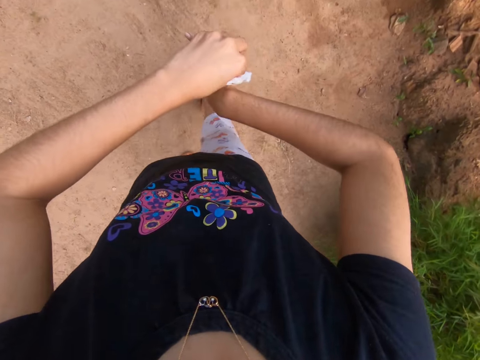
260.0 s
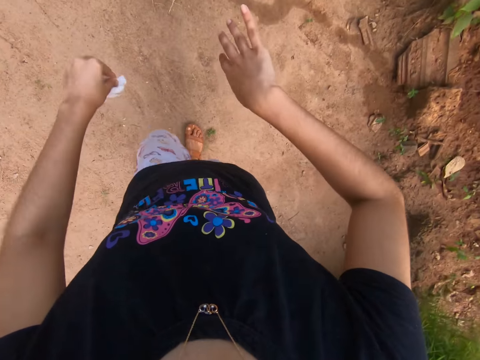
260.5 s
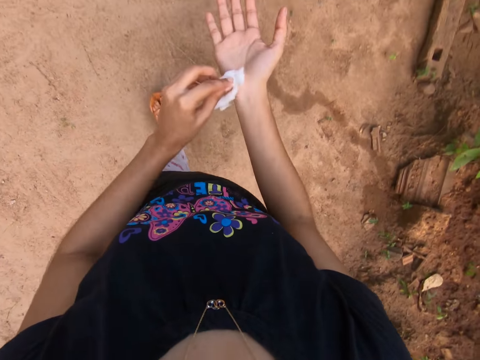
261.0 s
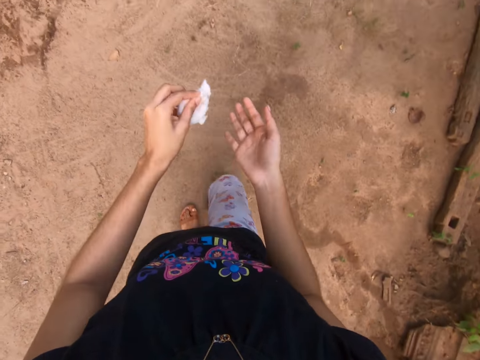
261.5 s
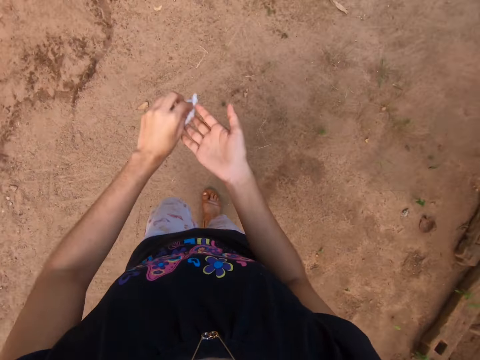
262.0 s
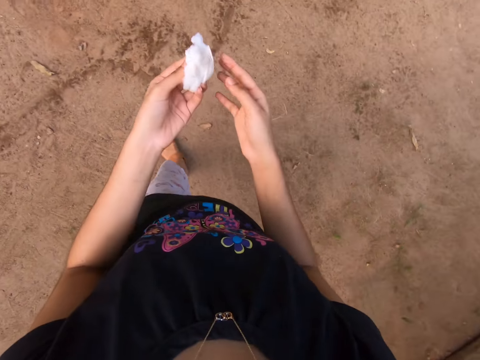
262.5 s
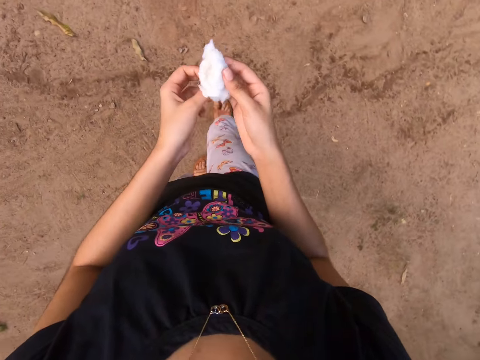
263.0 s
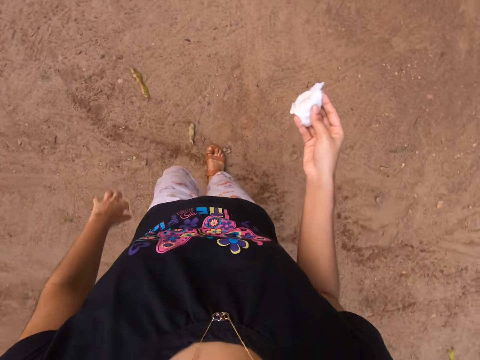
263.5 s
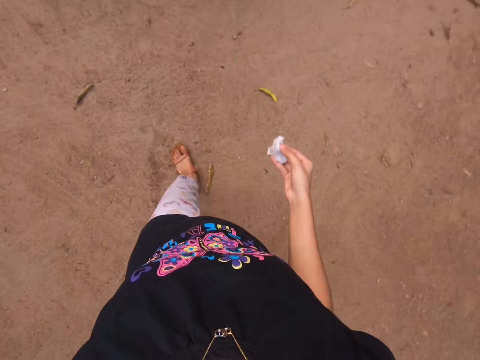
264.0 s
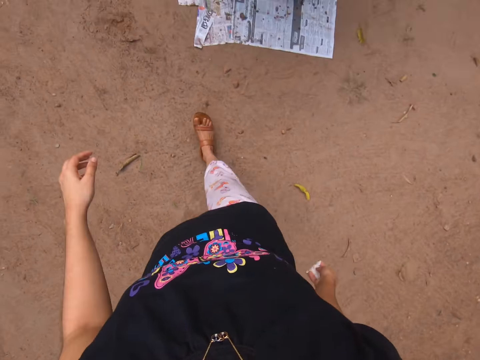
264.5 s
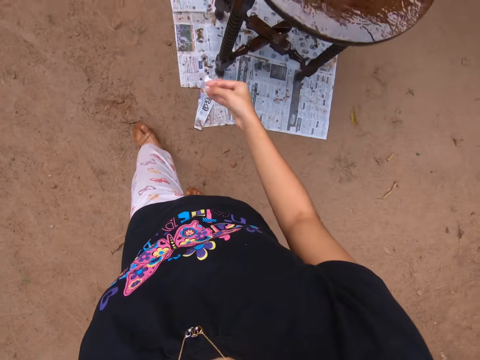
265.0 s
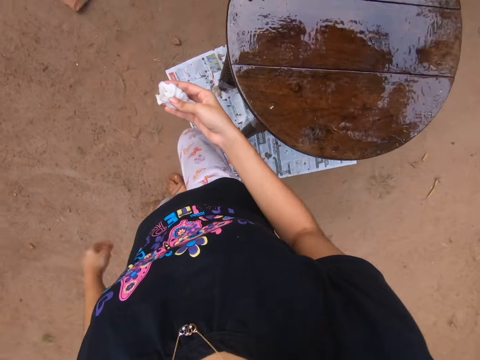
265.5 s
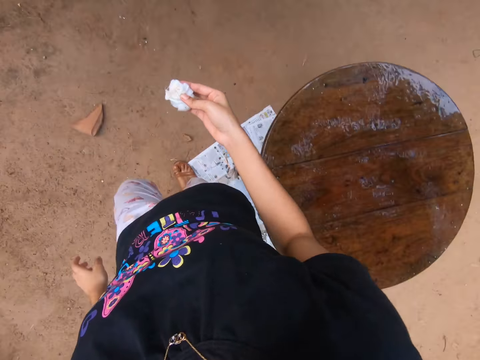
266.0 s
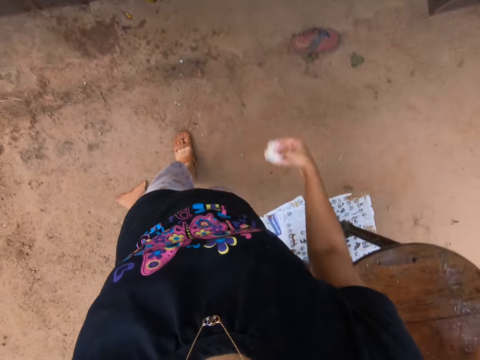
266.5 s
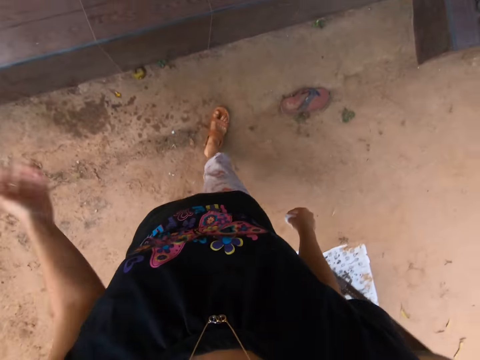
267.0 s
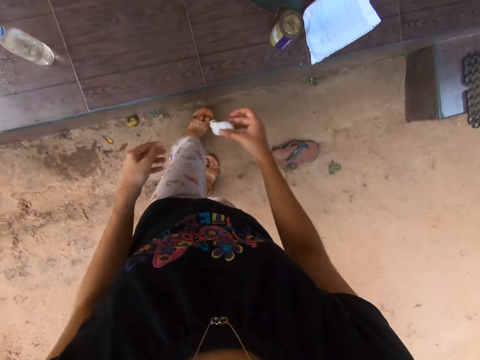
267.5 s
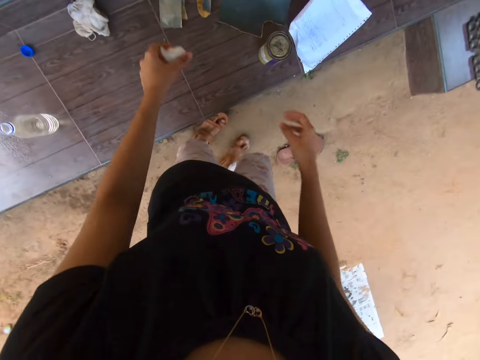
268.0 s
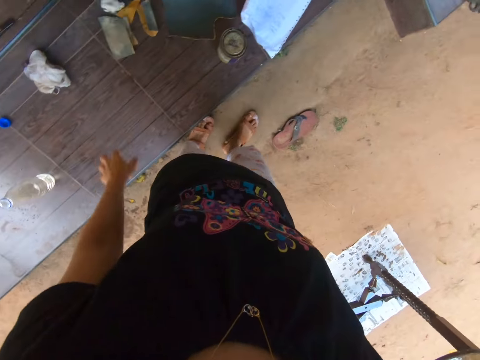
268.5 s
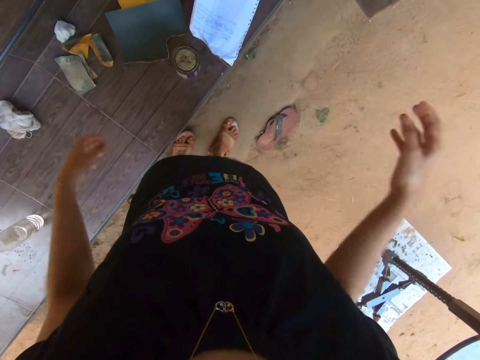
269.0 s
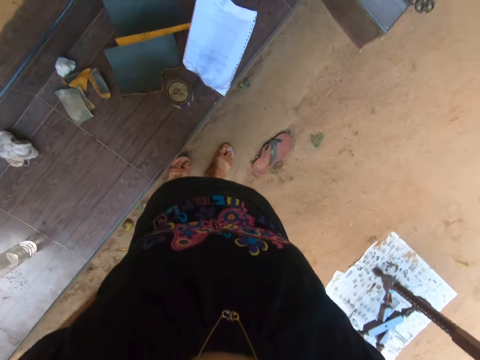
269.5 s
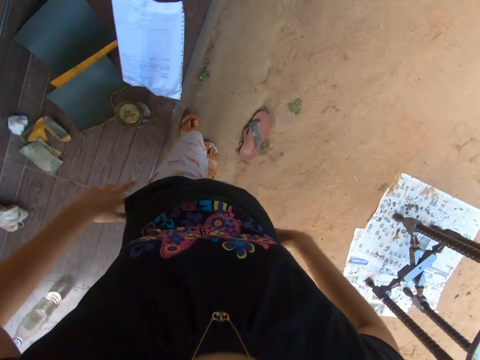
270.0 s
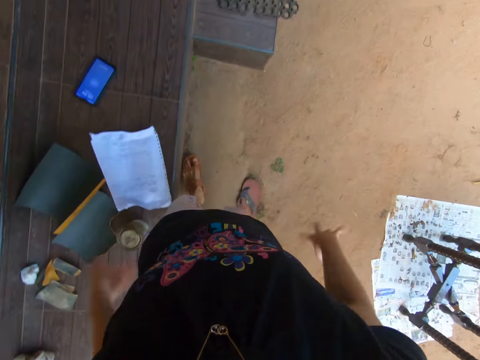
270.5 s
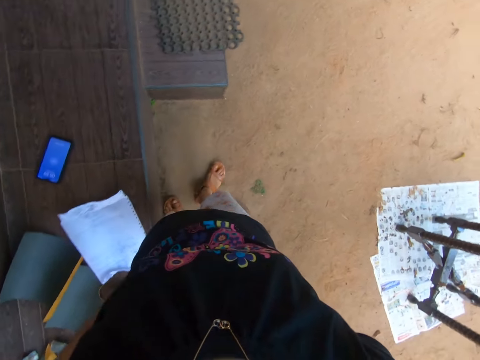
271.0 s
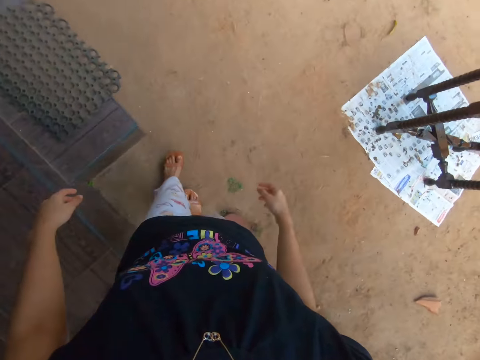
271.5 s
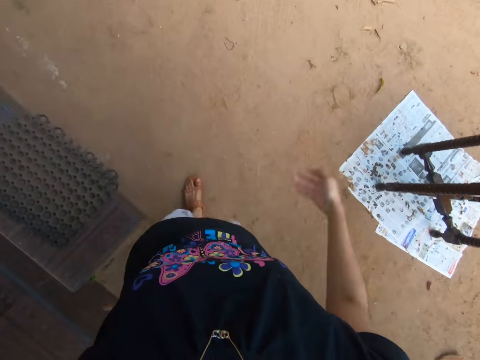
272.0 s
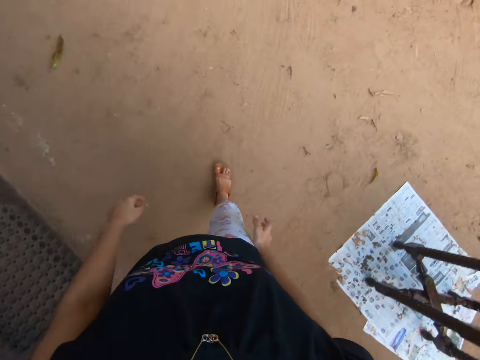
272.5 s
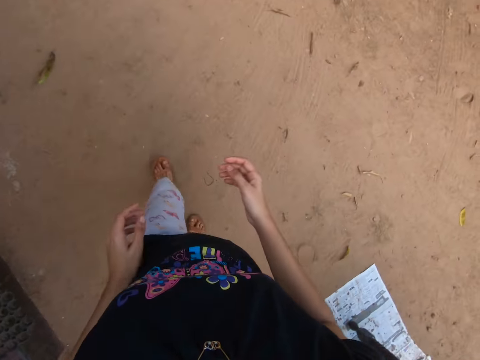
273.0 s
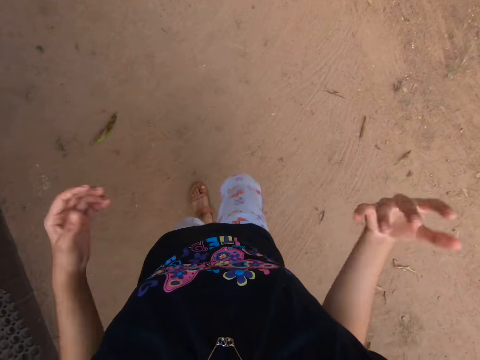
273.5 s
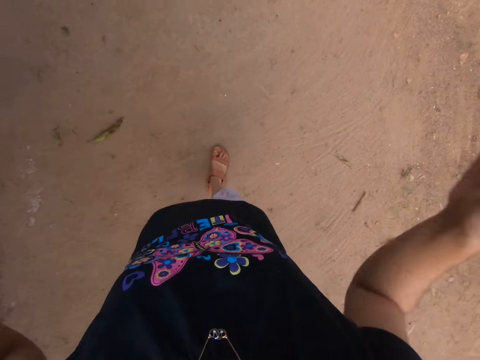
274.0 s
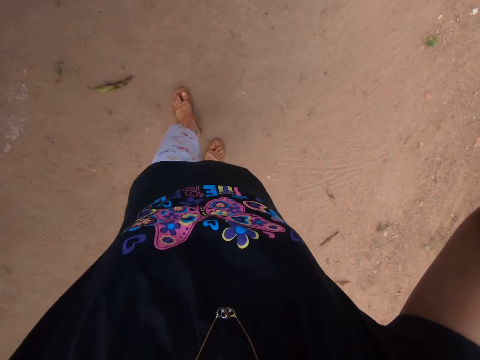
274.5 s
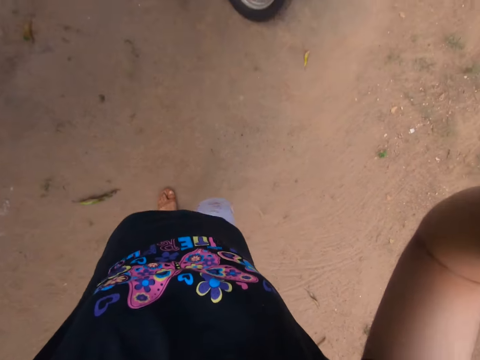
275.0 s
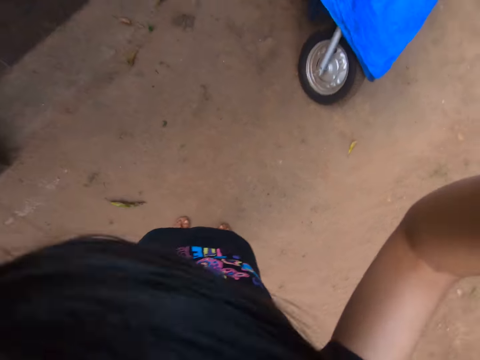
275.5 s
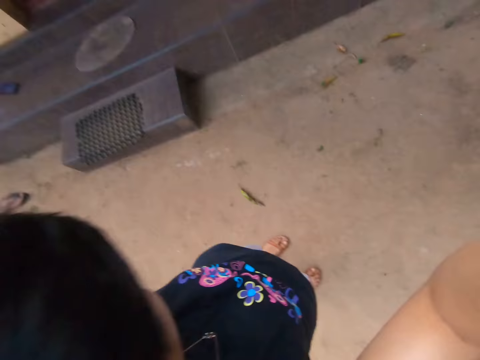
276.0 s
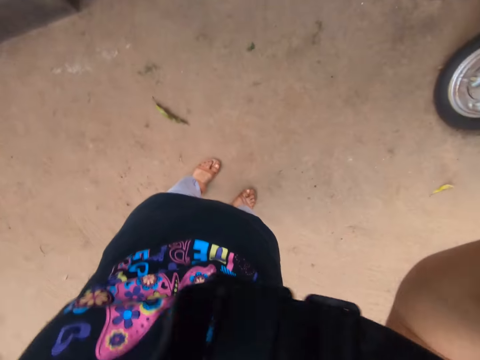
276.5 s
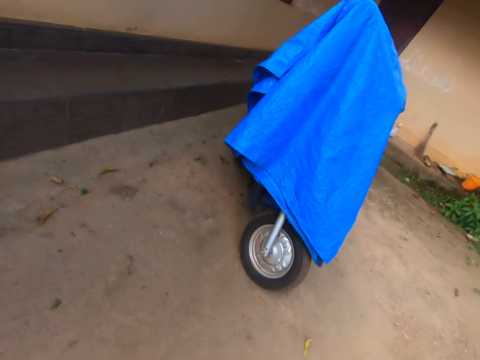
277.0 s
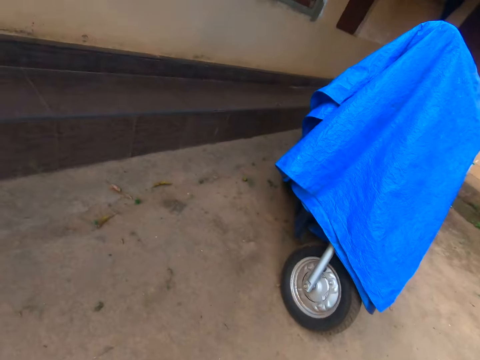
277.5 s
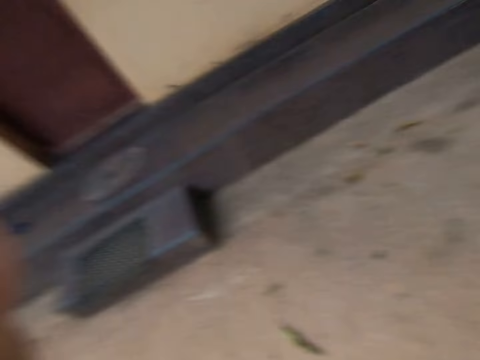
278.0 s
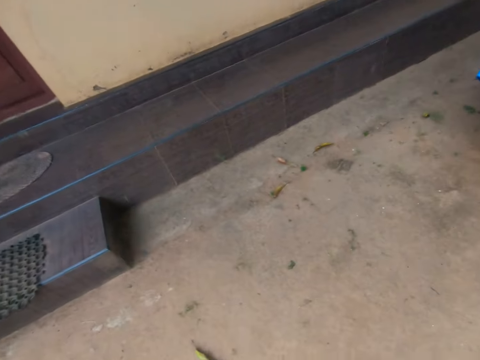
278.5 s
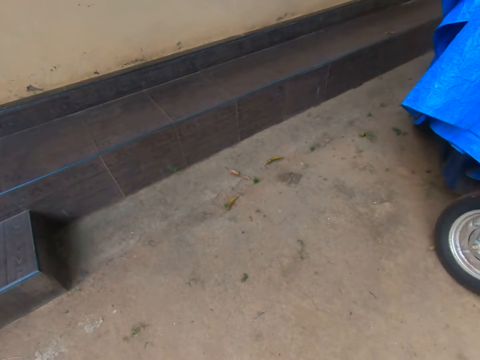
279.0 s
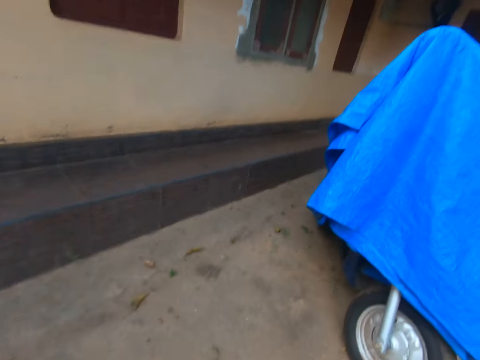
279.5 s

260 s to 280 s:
The camera wearer passes the cotton wool to his right hand. He walks in the compound. He passes the cotton wool to his left hand. He drops the cotton wool in his left hand onto the bench. He wipes both hands onto his trousers. He shakes his hands. He adjusts a camera on his head with both hands.
